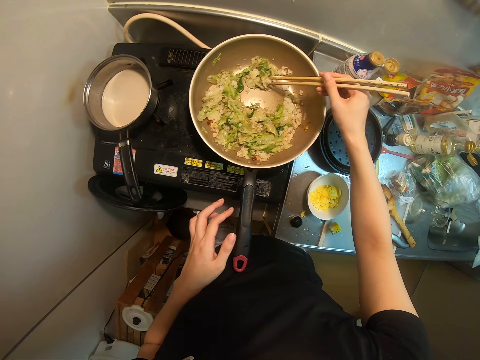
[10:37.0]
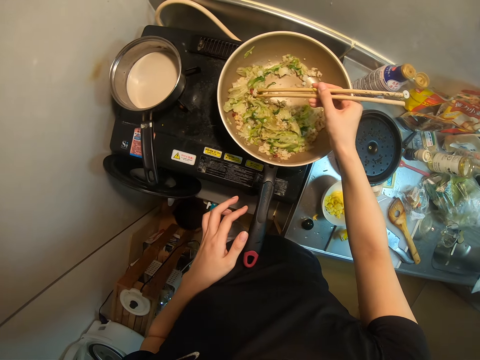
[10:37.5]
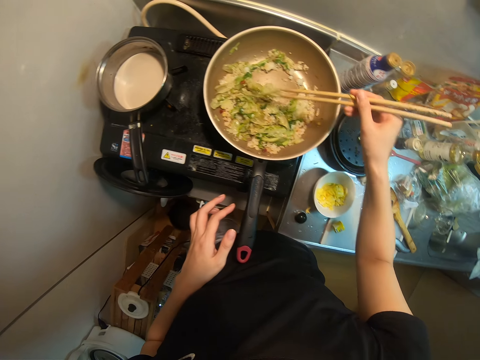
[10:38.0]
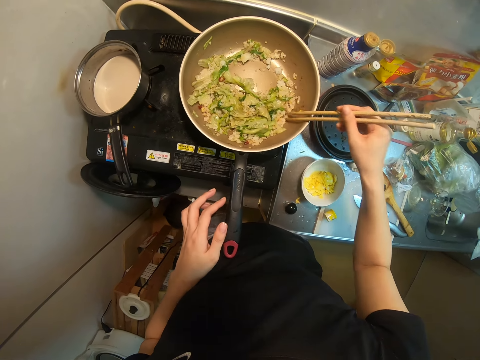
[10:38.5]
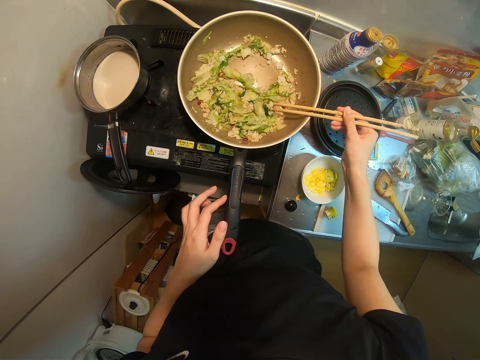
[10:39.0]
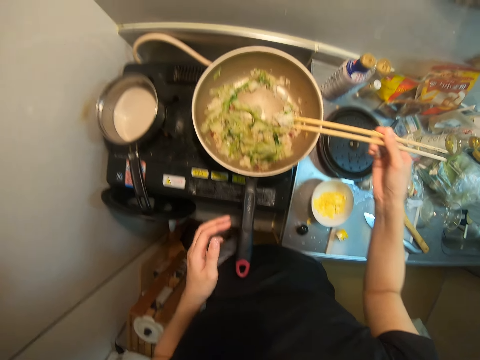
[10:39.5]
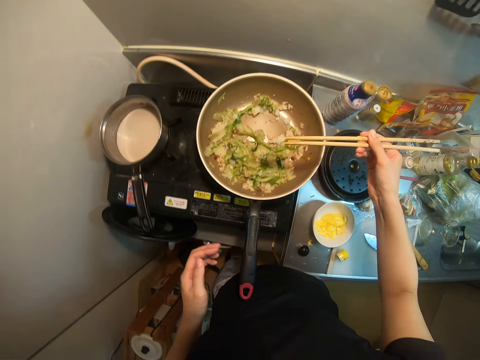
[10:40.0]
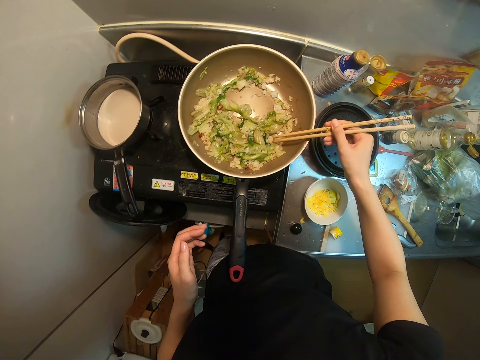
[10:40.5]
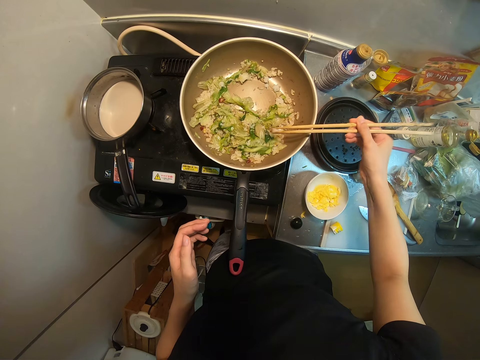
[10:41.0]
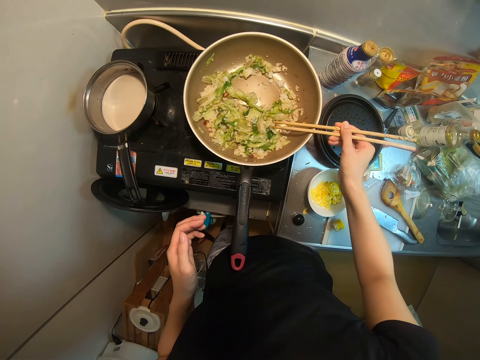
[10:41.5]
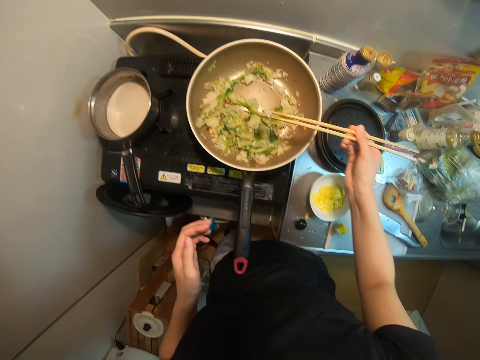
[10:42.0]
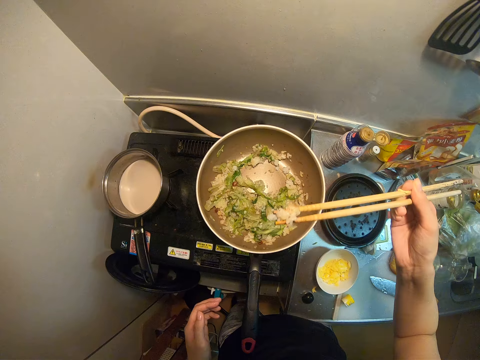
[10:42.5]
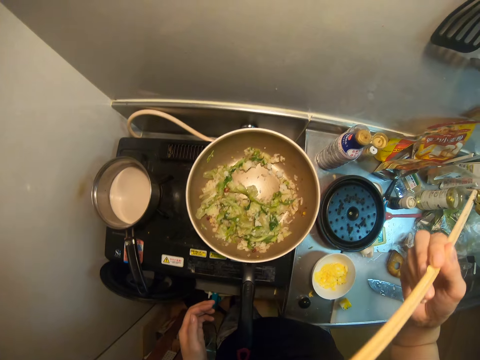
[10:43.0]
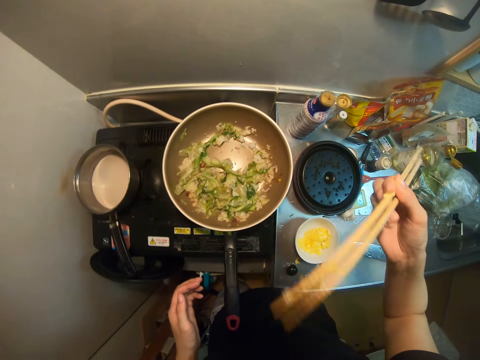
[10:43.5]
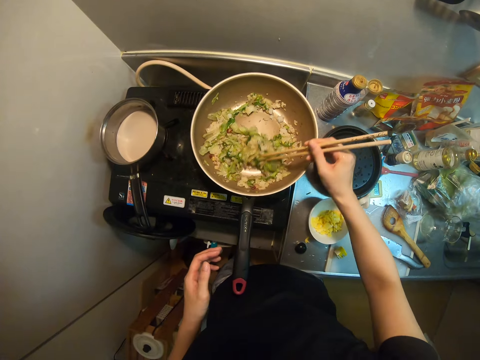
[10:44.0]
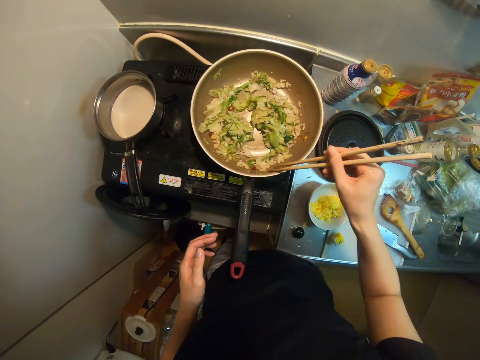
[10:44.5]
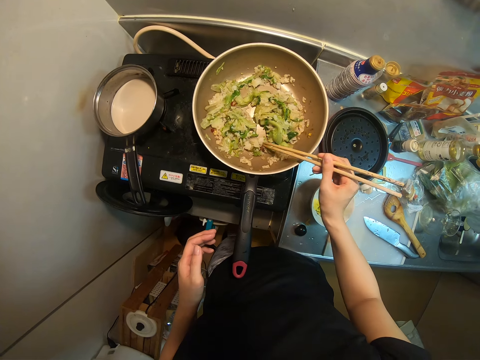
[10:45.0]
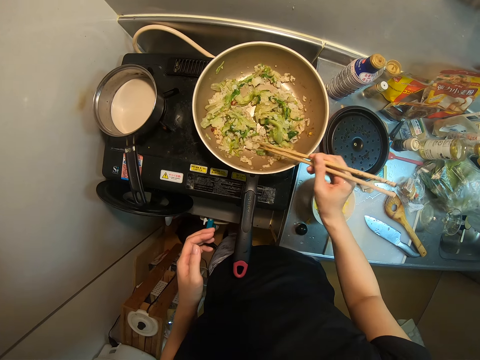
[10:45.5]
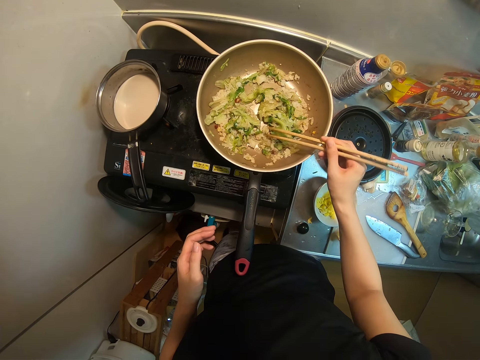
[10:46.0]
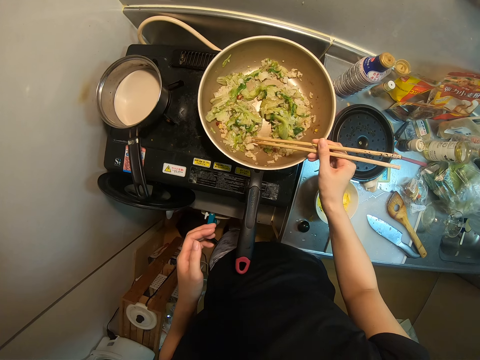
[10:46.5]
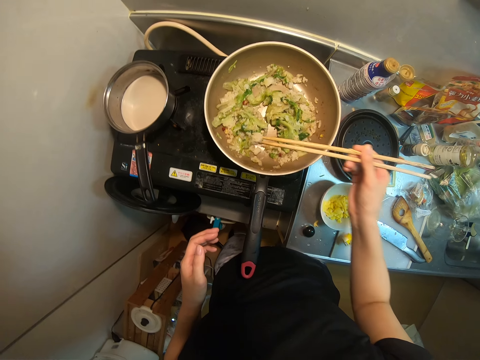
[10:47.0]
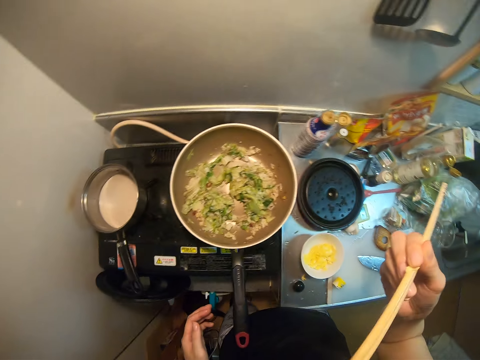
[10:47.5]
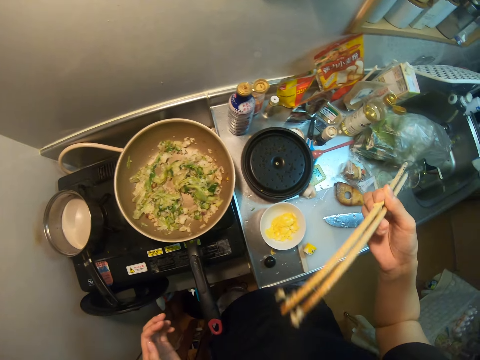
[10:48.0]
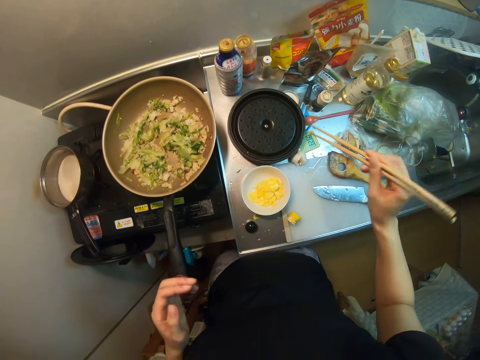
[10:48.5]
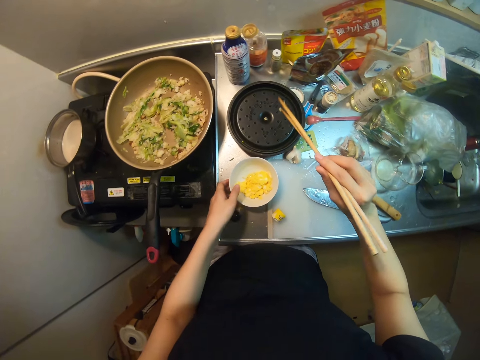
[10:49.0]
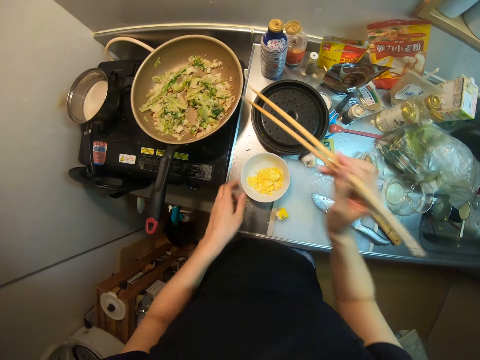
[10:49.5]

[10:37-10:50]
The camera wearer takes food in the frying pan with the chopstick. She puts food in her mouth. She tastes the food. She takes food in the frying pan with the chopstick. She stirs the food with the chopsticks. She tastes the food. She puts food in her mouth.

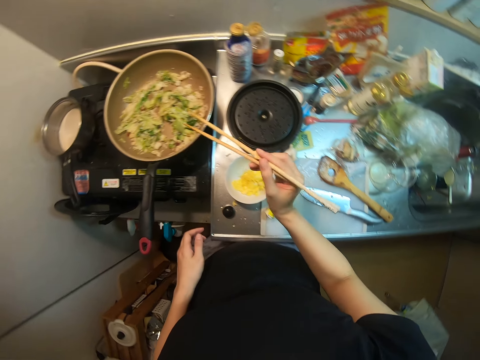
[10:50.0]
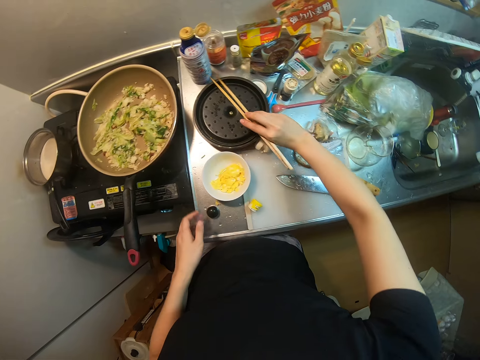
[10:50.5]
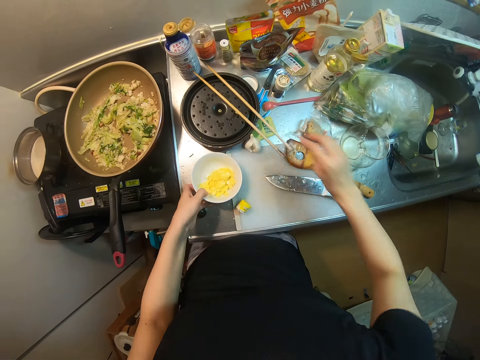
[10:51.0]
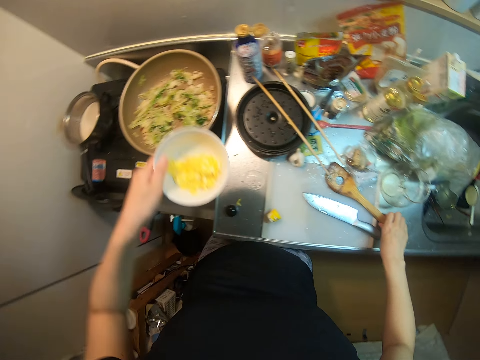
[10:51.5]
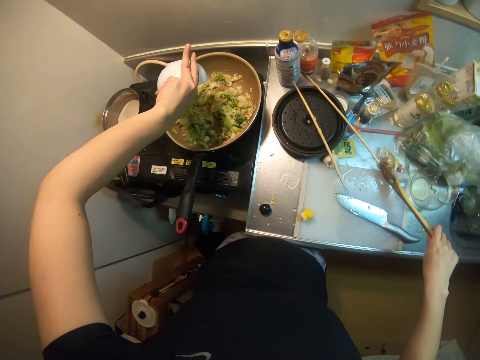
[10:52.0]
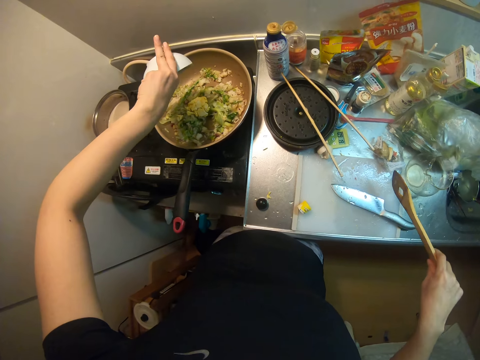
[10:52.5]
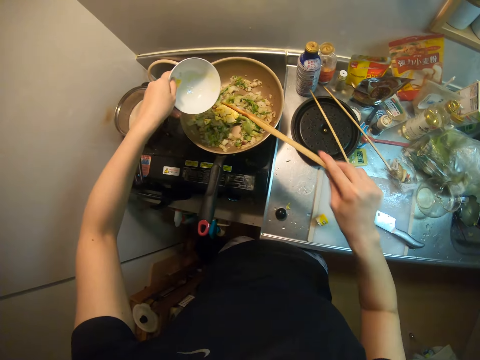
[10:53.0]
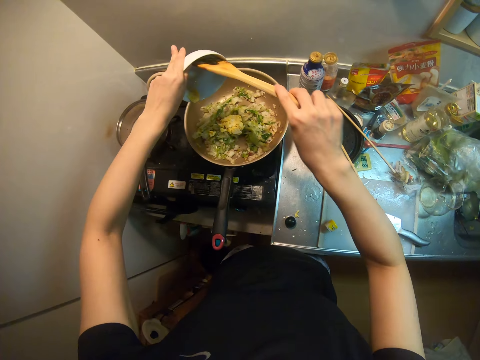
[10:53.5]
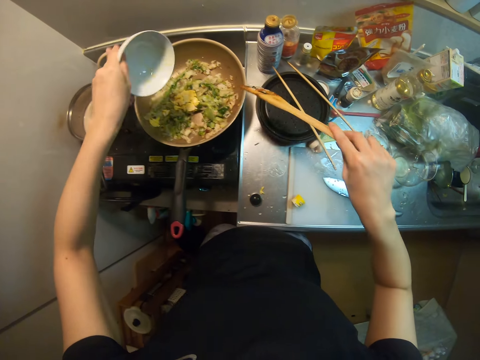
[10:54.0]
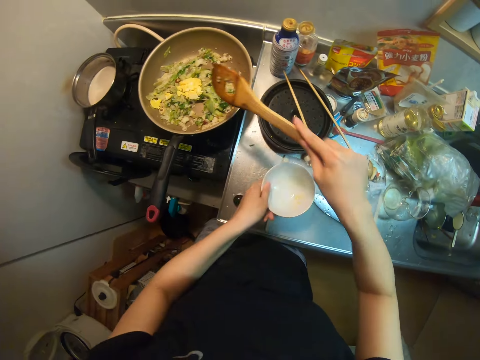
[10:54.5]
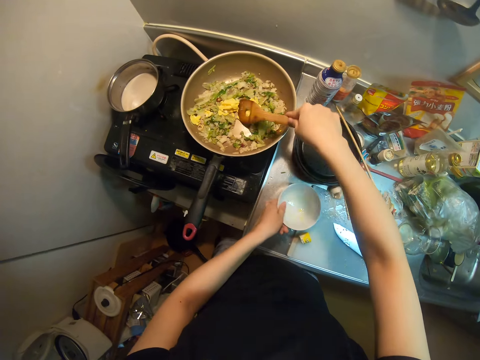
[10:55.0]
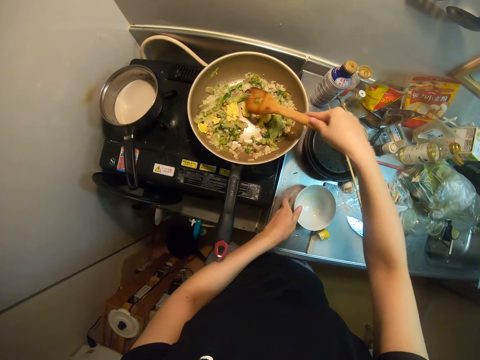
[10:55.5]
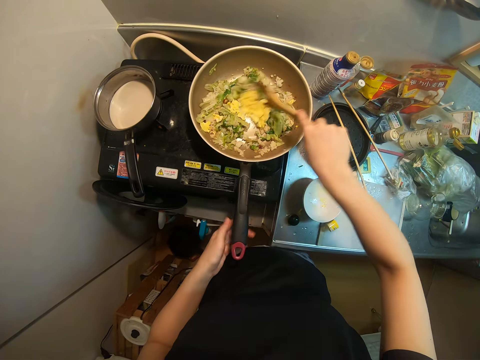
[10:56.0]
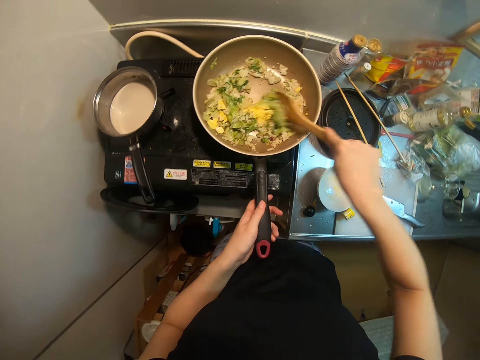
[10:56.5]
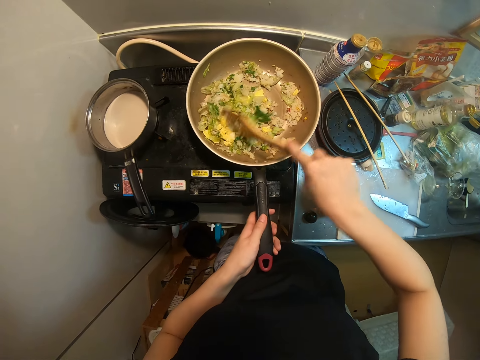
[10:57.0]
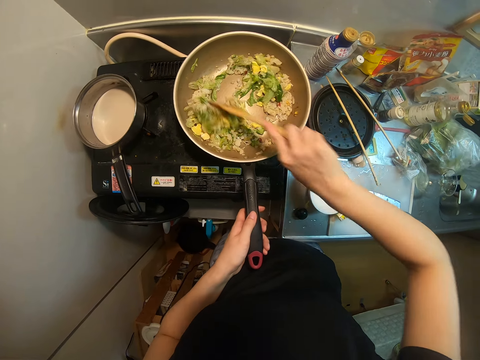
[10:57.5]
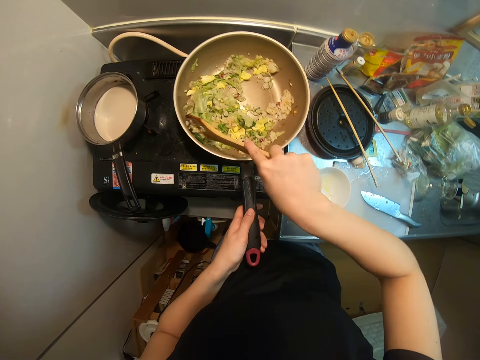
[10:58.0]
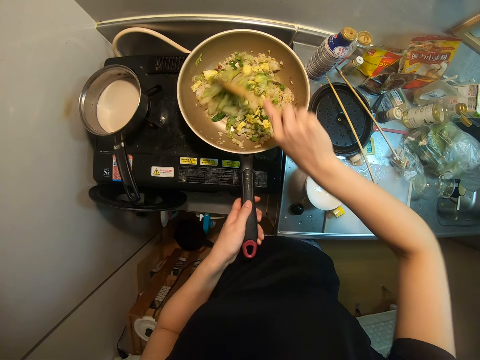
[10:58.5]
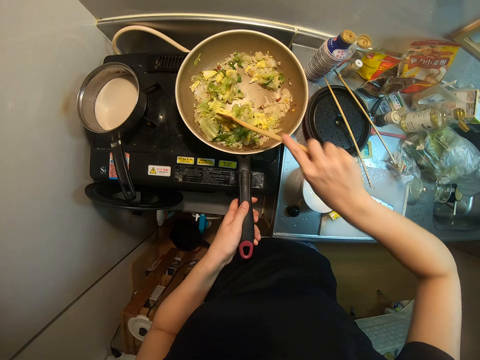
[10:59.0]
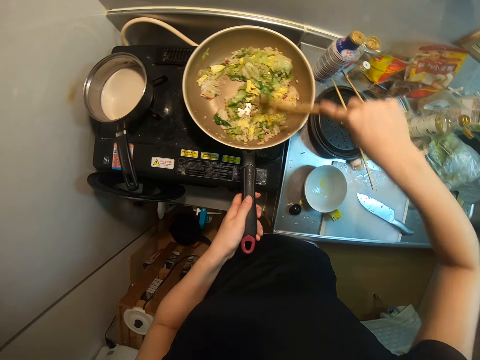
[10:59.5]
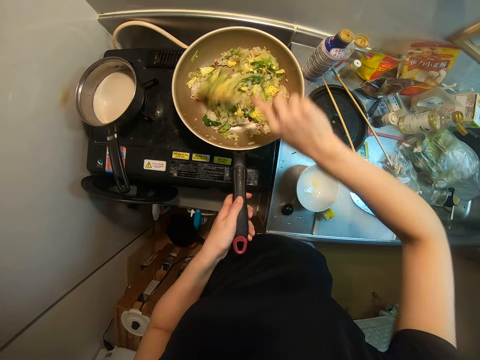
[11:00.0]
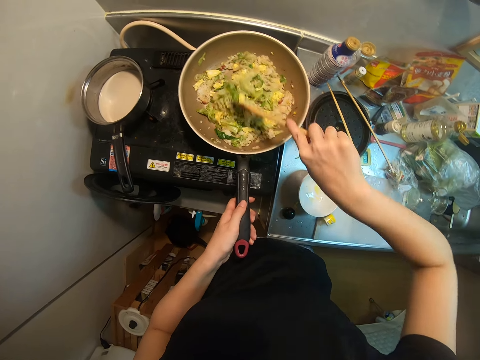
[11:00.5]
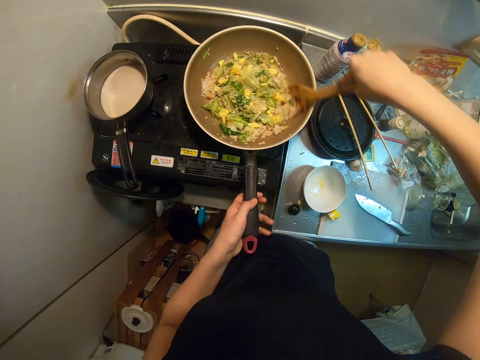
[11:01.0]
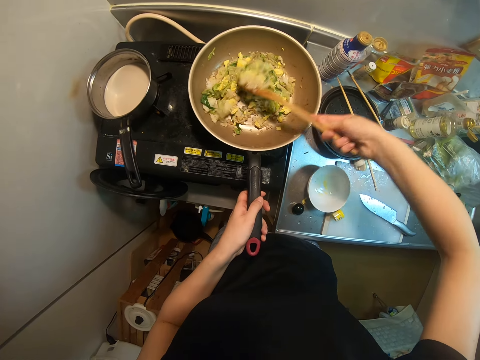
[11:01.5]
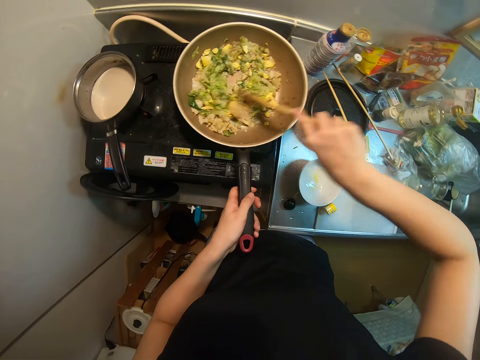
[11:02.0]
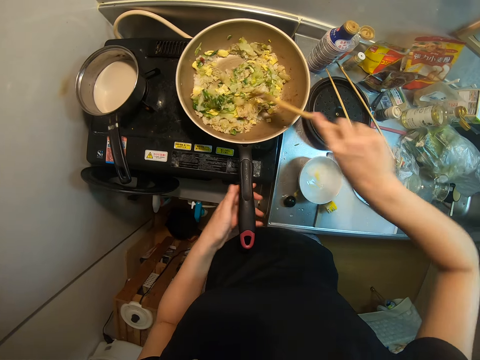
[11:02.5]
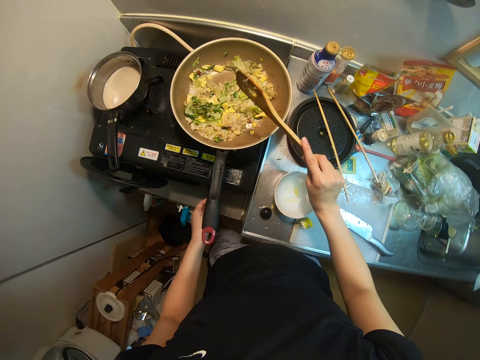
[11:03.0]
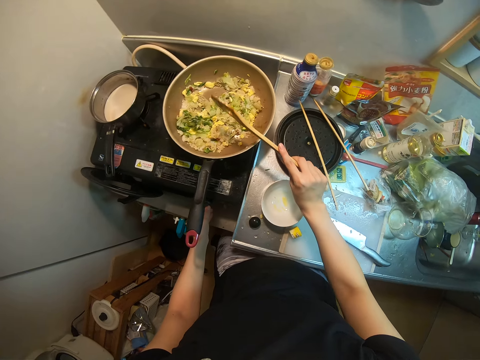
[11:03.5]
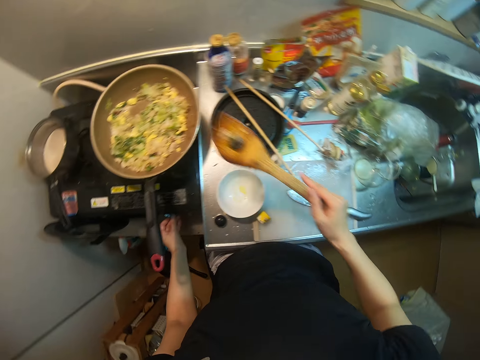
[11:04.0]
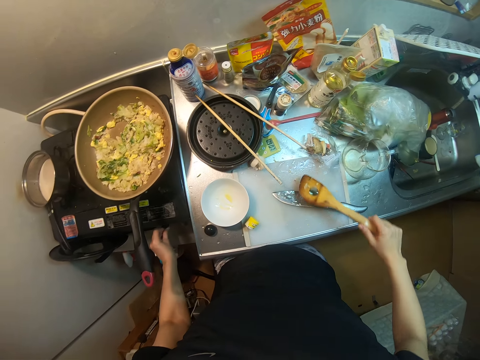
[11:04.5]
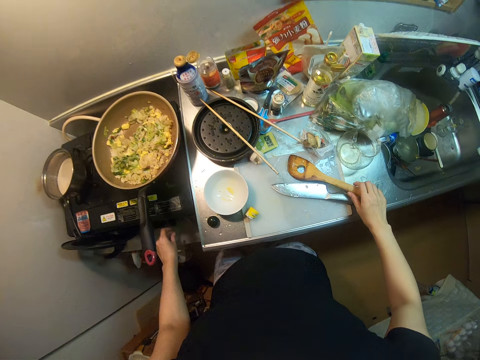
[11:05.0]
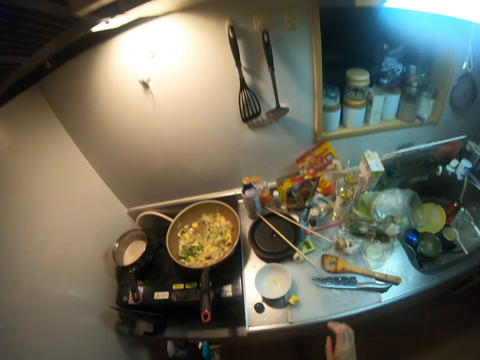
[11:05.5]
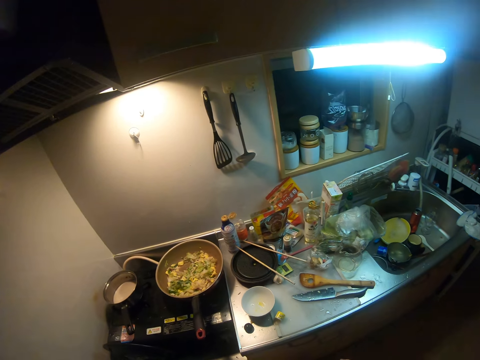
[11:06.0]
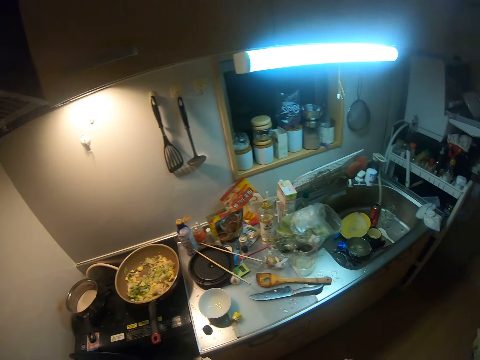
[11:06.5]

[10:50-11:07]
The camera wearer knocks the chopsticks on the cooking pan. She drops the chopstick on the cover on the sink. She picks up a bowl with bell pepper from the table. She picks up the spoon or spurtle on the cutting board. She pours the bell pepper in the food in the frying pan. She removes the food from the bowl. She stirs the food in the frying pan. She drops the bowl on the sink. She stirs the food. She removes the spoon from the frying pan. She knocks the spurtle on the pan. She turns the knob of the cooker. She drops the spoon on the cutting board on the sink.
